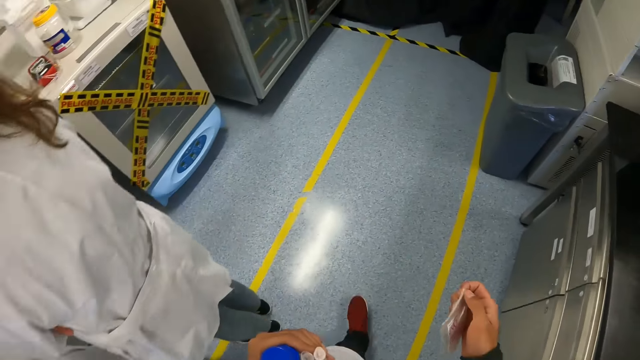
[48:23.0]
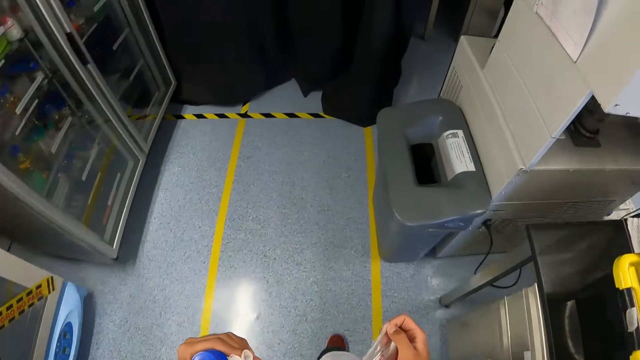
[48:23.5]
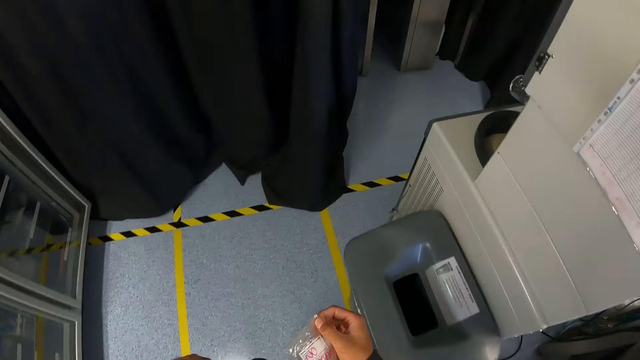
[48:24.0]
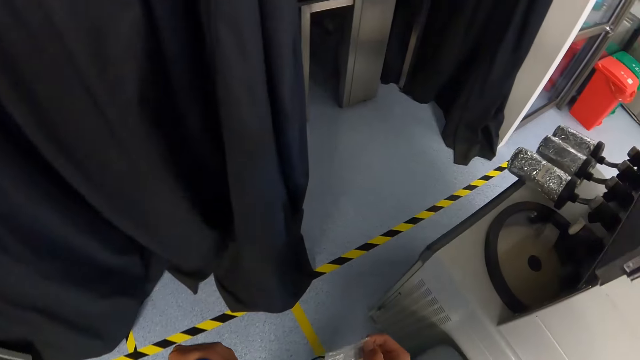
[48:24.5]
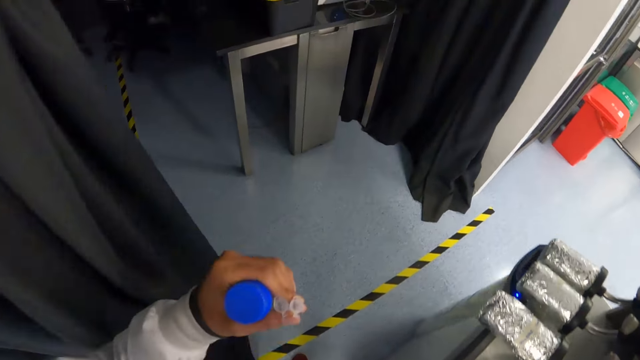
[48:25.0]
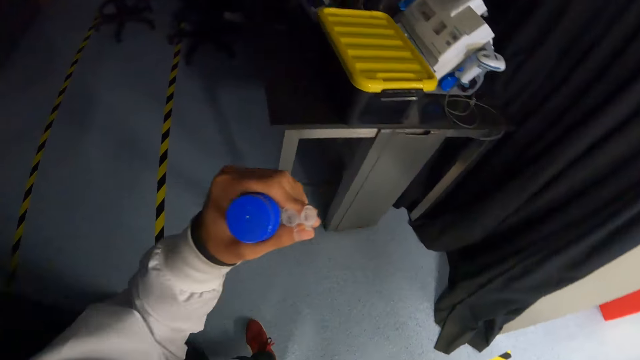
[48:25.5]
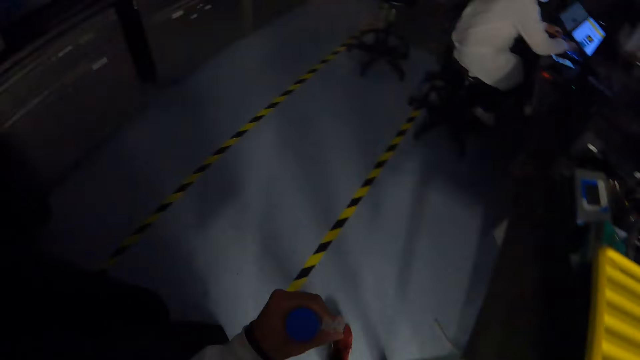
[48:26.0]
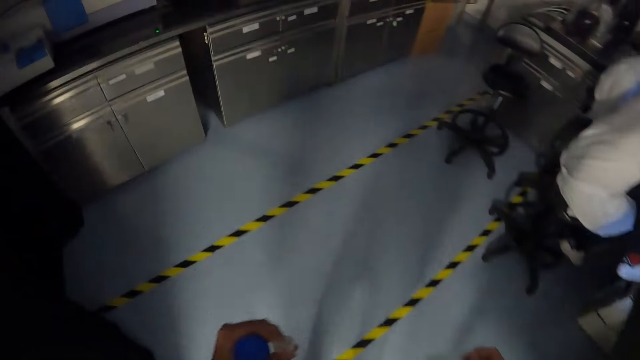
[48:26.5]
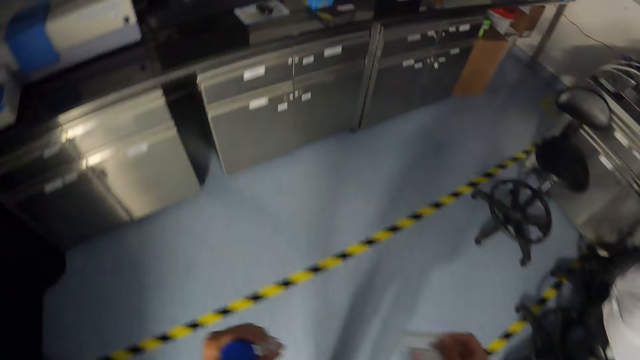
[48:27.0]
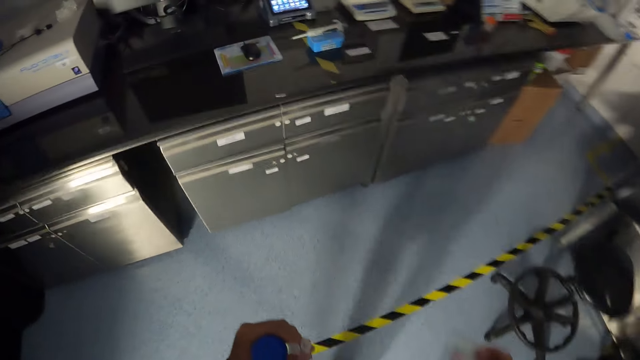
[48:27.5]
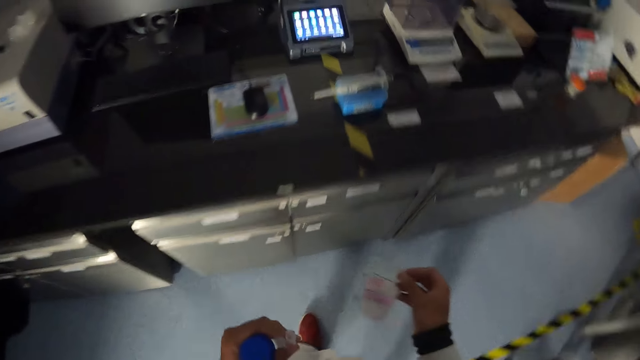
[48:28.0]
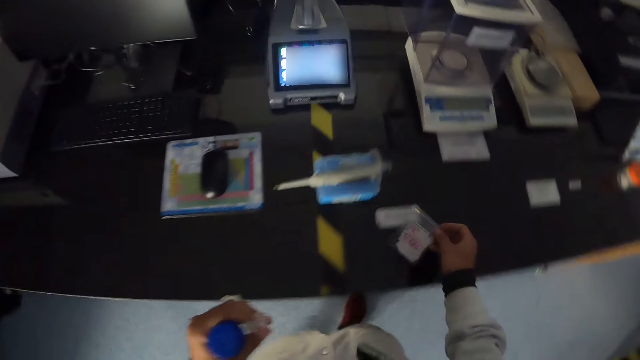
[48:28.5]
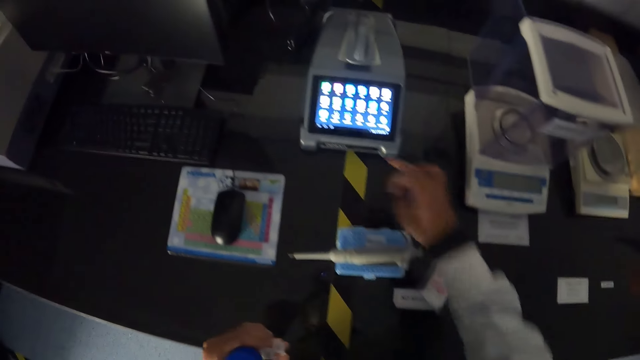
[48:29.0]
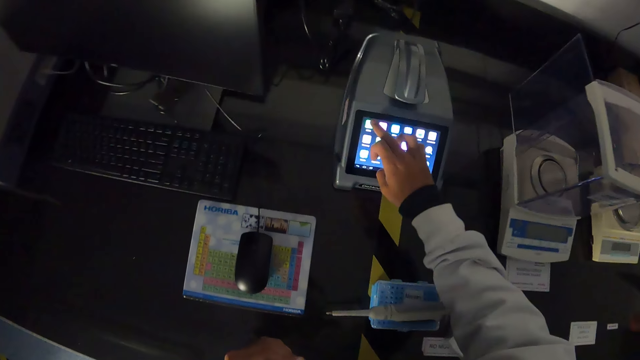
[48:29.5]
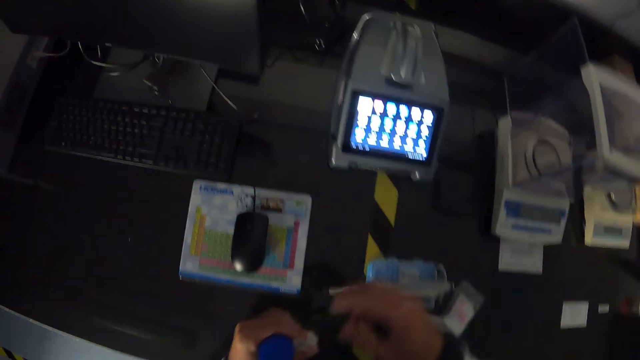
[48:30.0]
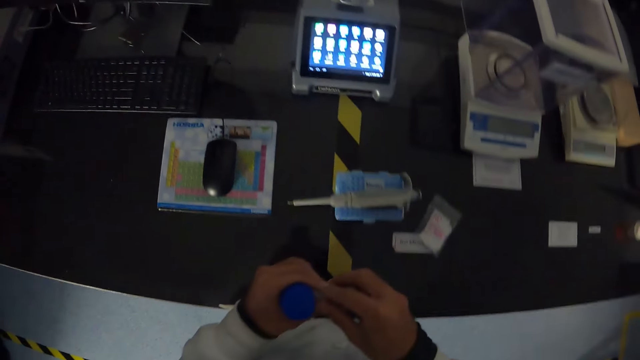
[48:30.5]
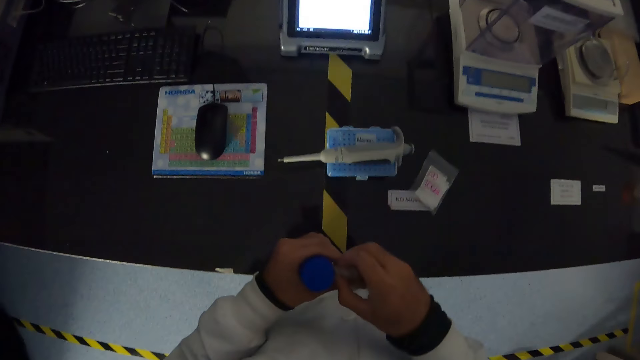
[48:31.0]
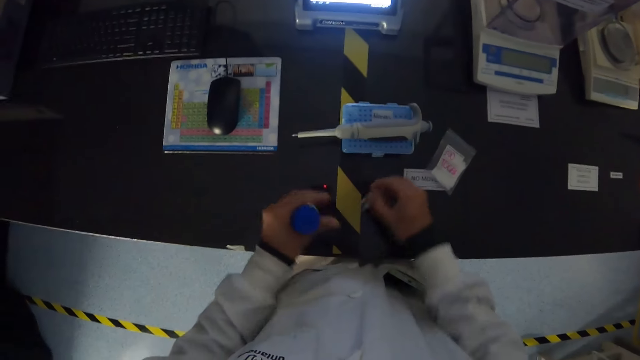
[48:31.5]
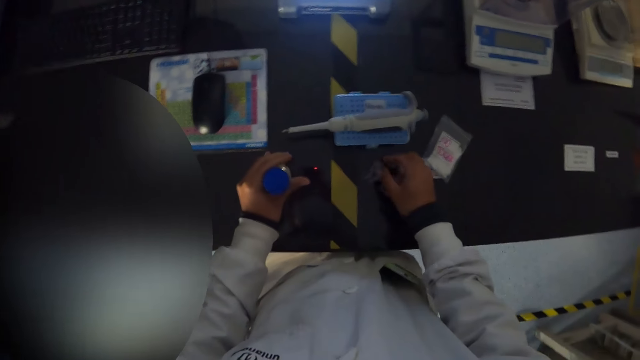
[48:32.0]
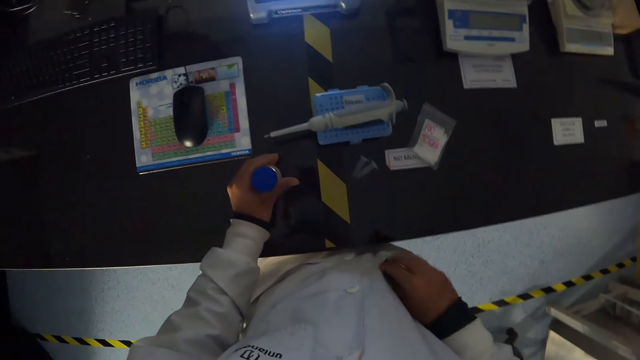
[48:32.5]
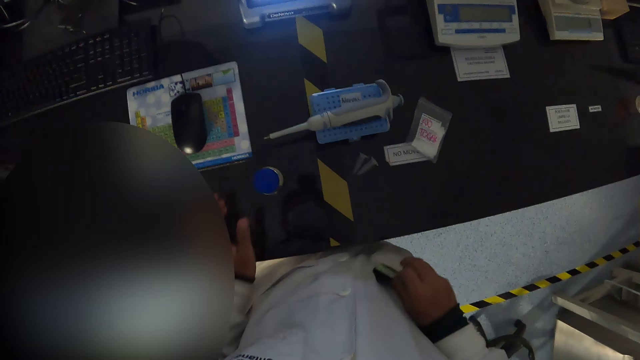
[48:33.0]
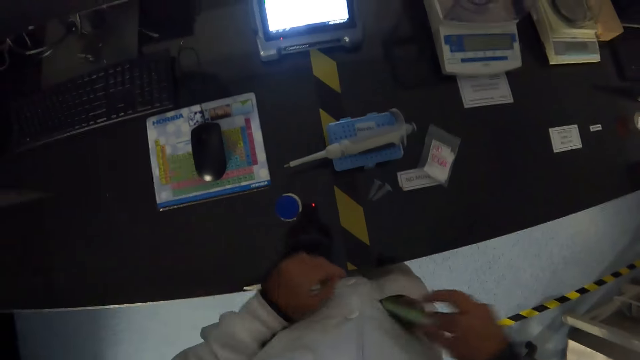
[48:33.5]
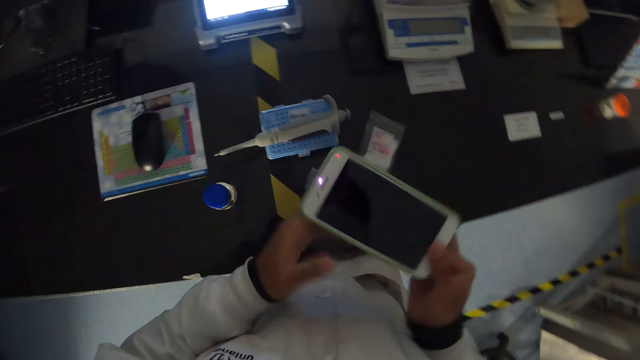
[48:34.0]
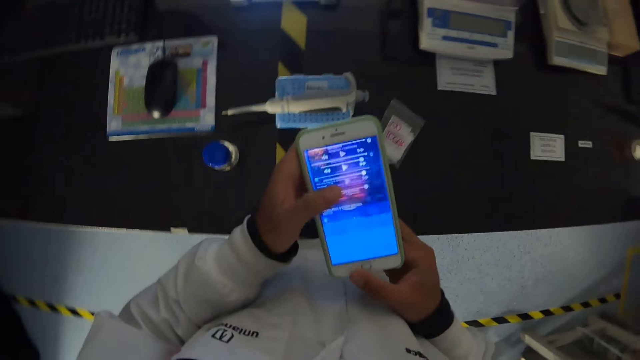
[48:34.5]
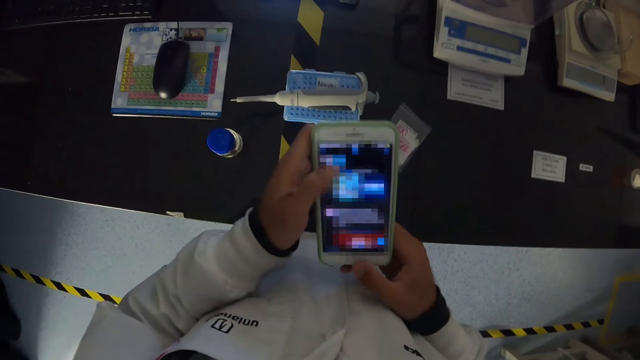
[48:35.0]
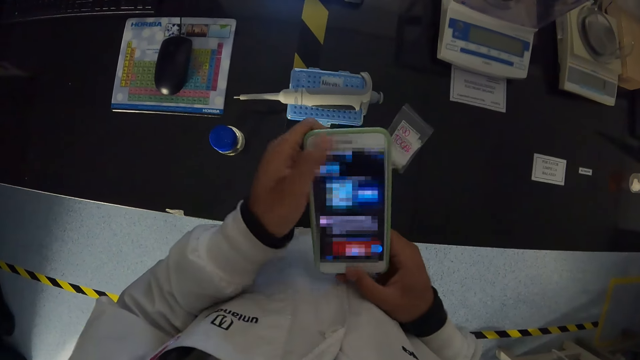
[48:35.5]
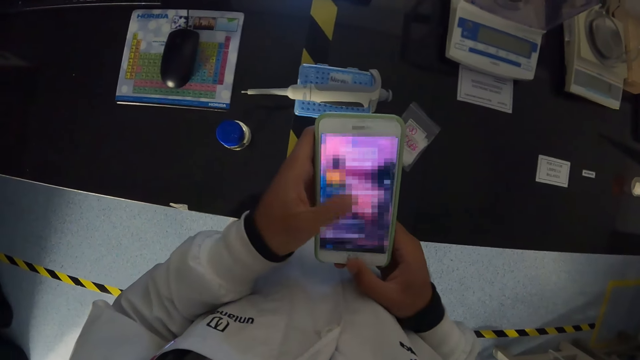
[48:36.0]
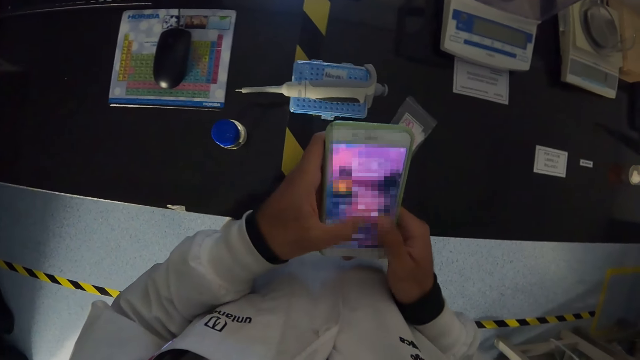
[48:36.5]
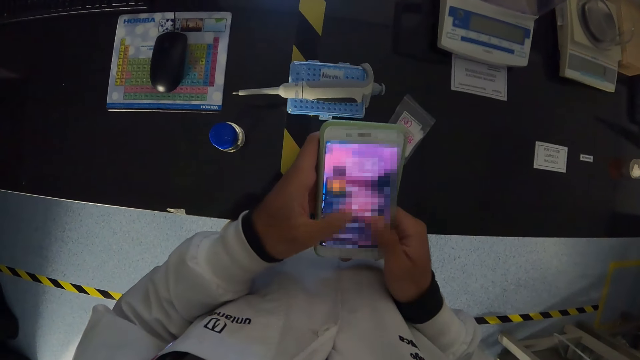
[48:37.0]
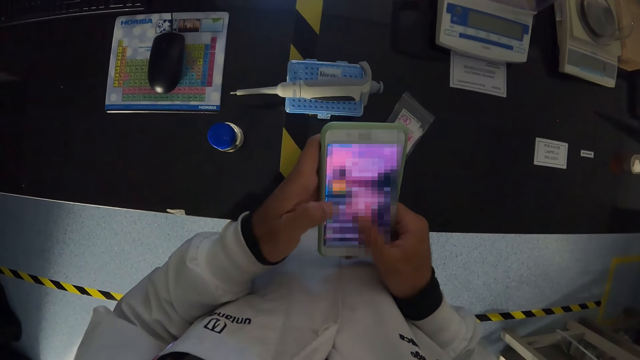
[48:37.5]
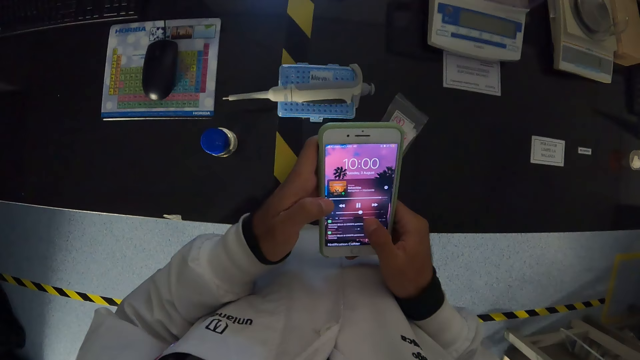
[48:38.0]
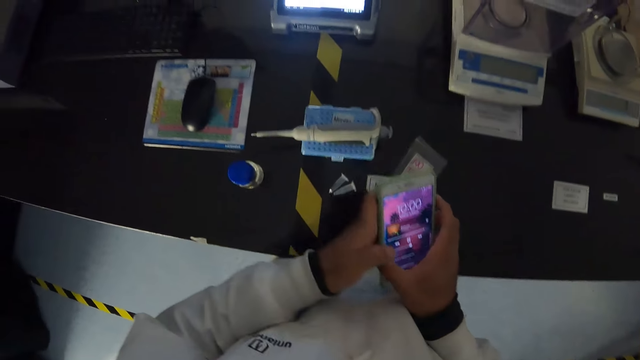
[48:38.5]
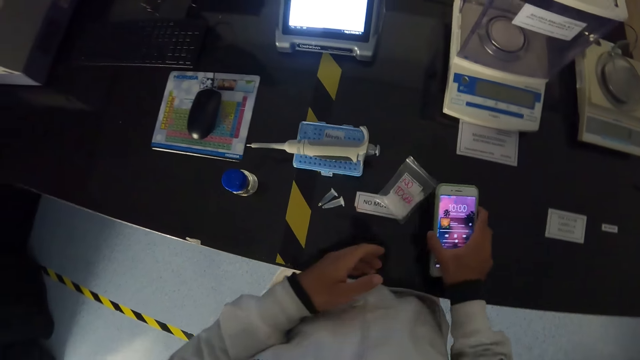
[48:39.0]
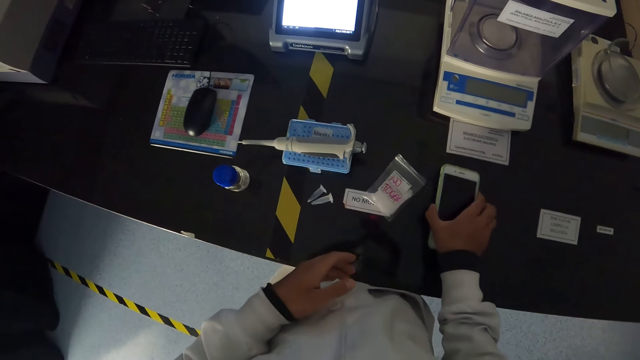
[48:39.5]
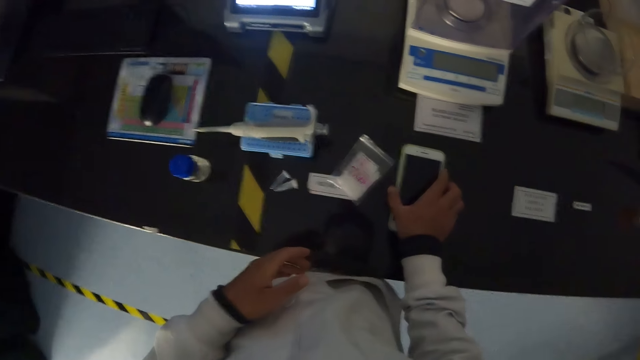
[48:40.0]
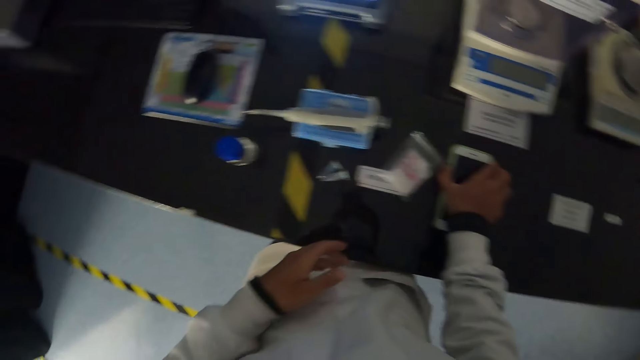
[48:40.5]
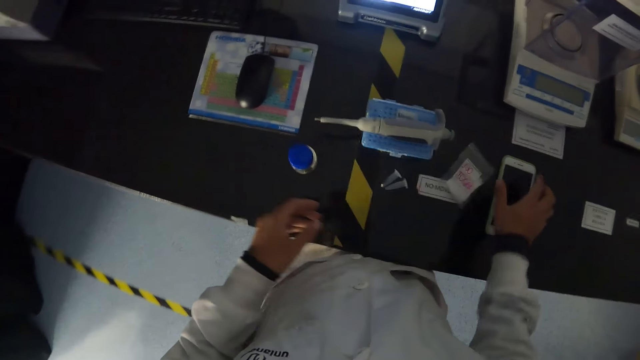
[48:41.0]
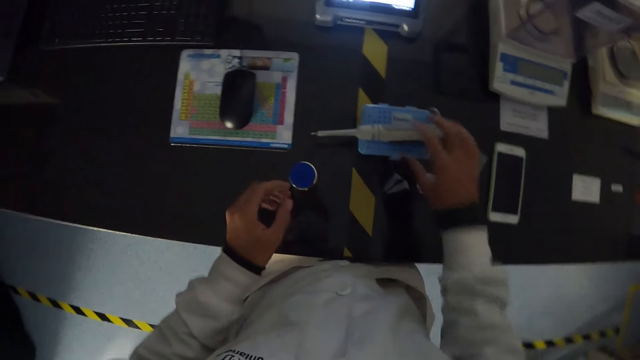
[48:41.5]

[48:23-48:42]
The camera wearer drops the nylon on the table with her right hand. She touches the monitor with her right hand. She drops the test tubes on the table with her right hand. She drops the container on the table with her left hand. She removes the phone from her pocket with her right hand. She holds the phone. She presses the phone with both hands. She operates the phone. She drops the phone on the table with her right hand.

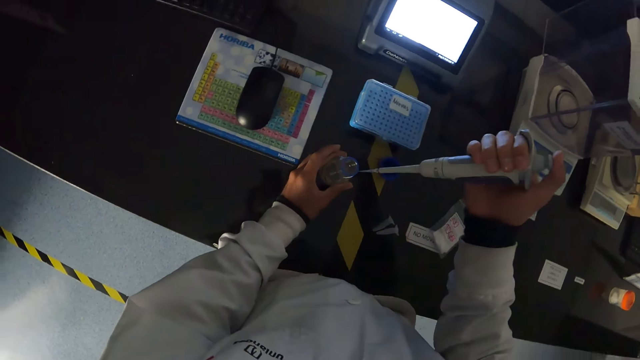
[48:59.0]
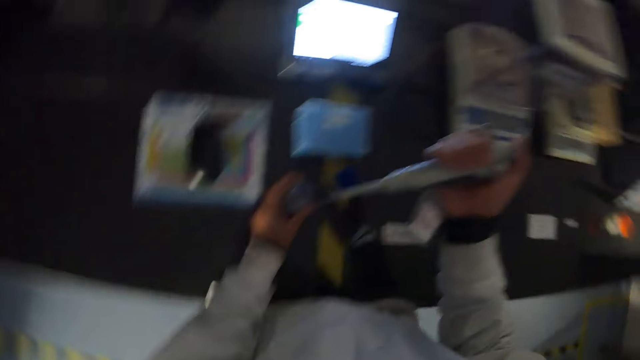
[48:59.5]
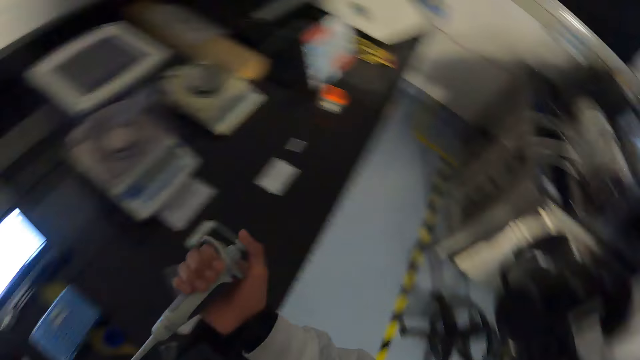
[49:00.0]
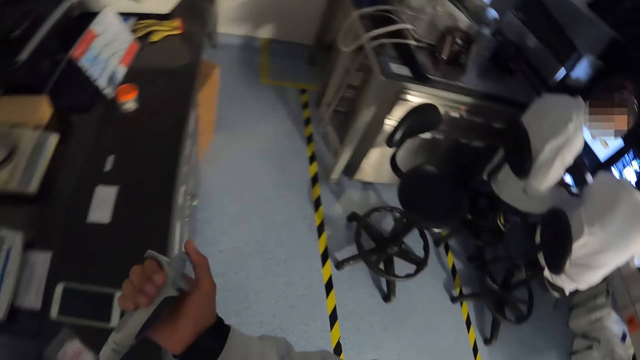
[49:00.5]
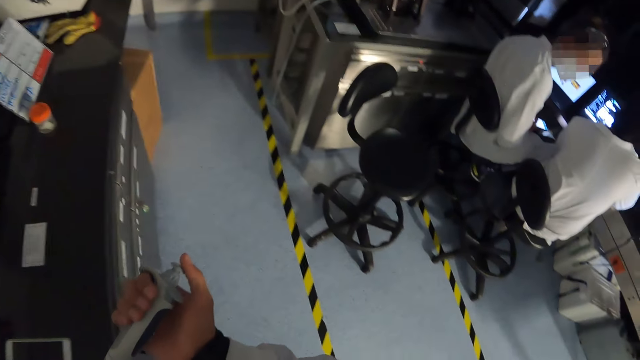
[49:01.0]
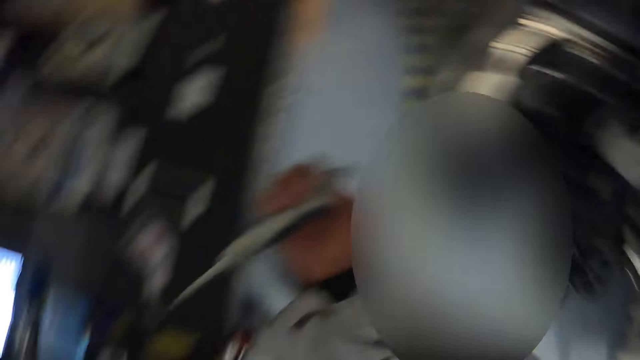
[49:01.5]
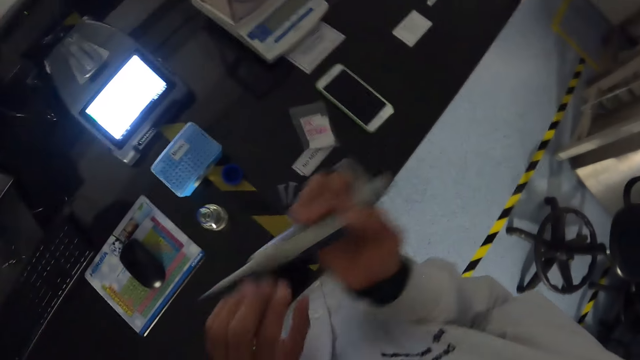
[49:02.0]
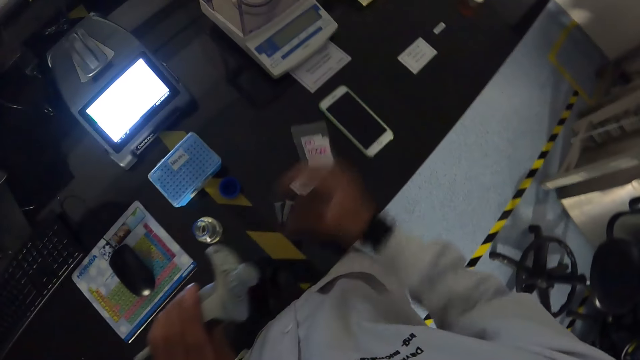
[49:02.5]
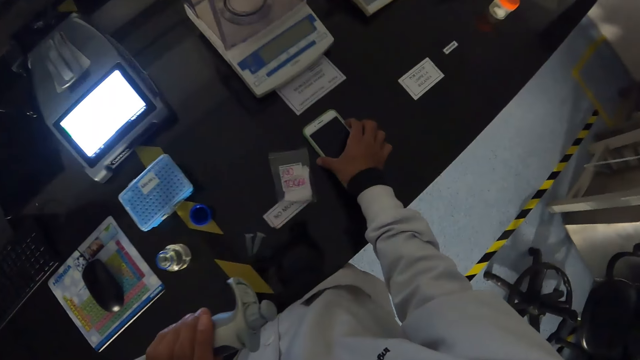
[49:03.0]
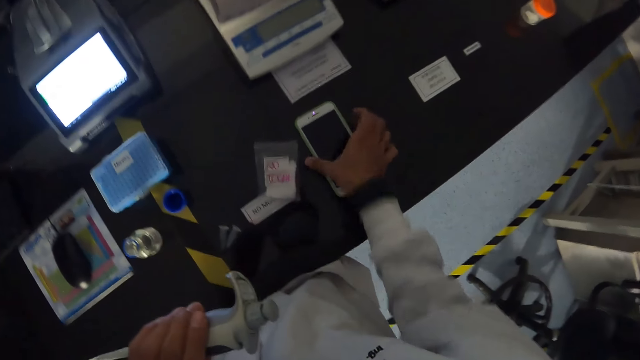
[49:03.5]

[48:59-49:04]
The camera wearer holds the pipette. She transfers the pipette from the right hand to the left hand. She touches the phone on the table with her right hand. She holds the phone.
